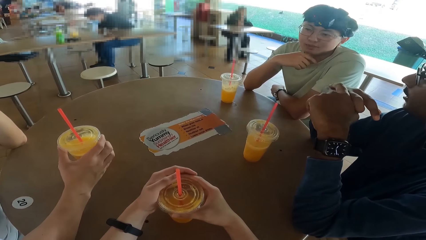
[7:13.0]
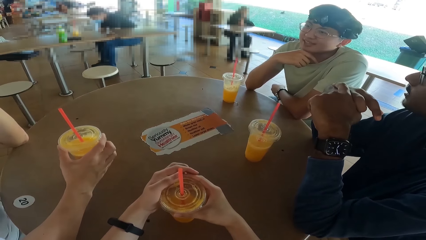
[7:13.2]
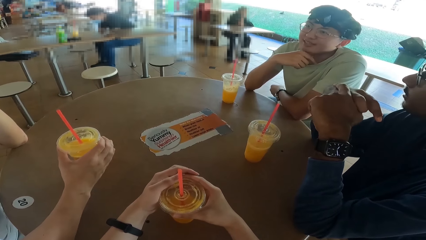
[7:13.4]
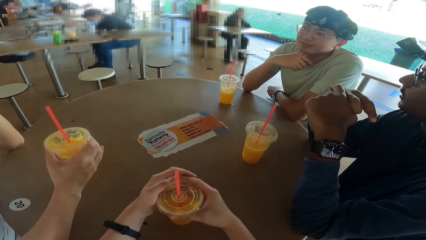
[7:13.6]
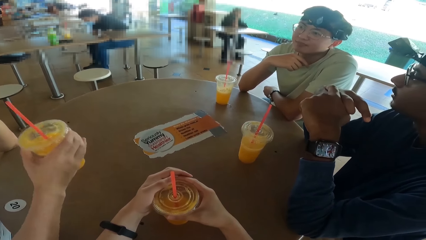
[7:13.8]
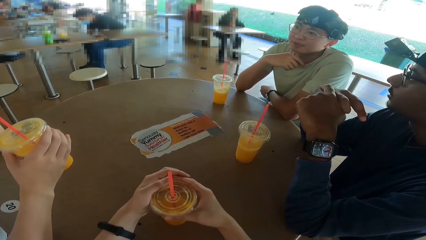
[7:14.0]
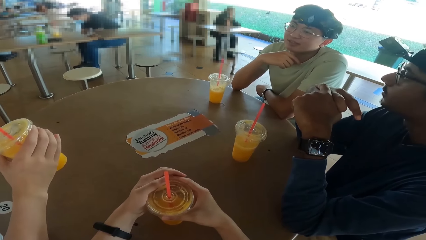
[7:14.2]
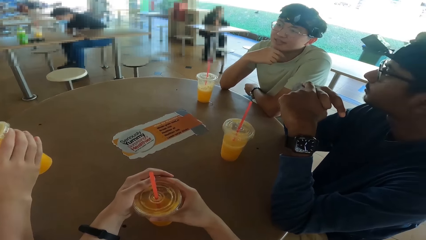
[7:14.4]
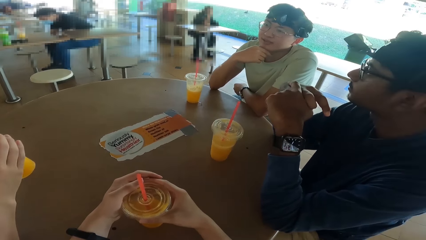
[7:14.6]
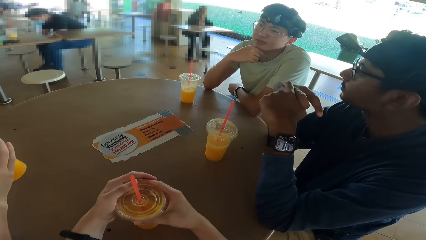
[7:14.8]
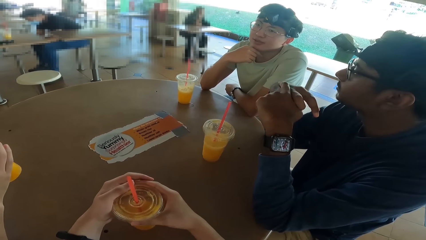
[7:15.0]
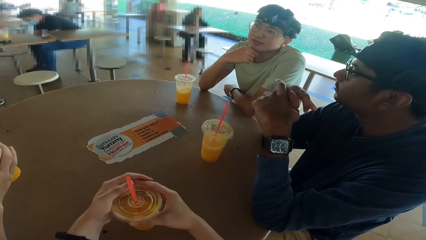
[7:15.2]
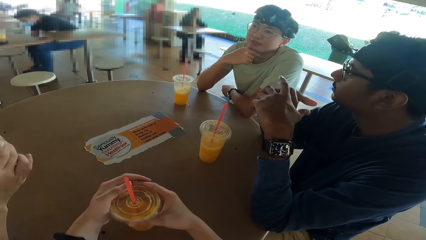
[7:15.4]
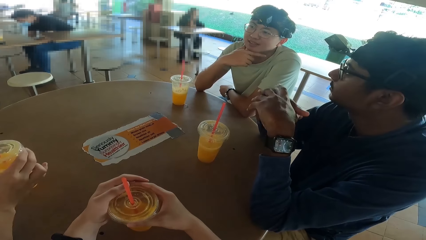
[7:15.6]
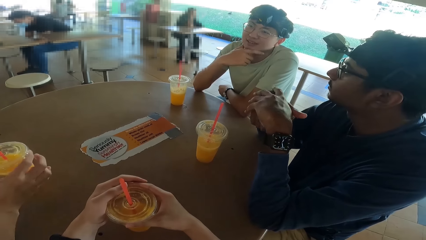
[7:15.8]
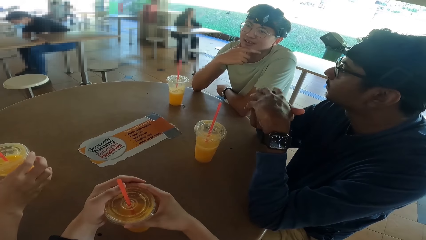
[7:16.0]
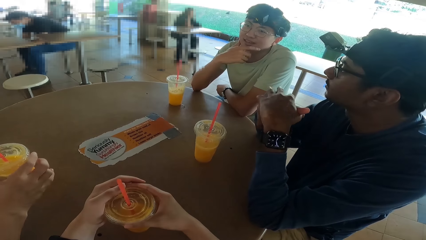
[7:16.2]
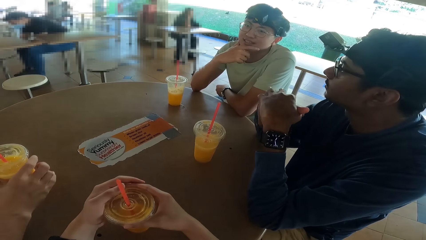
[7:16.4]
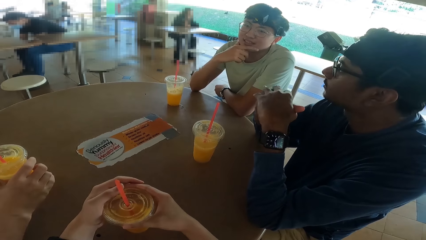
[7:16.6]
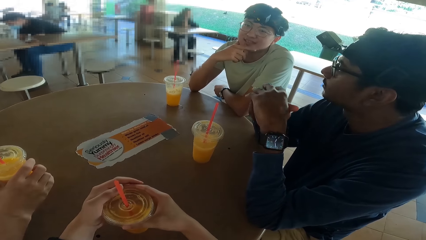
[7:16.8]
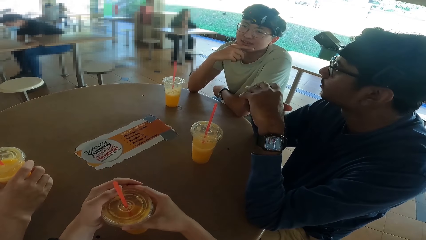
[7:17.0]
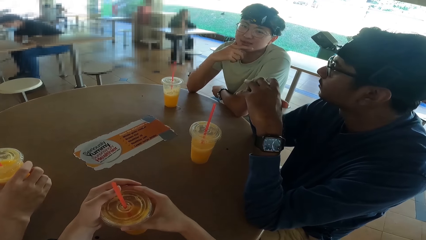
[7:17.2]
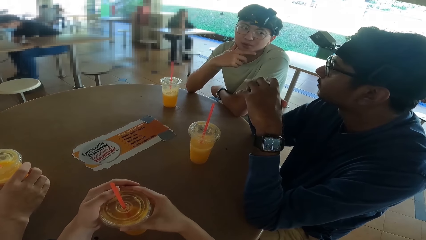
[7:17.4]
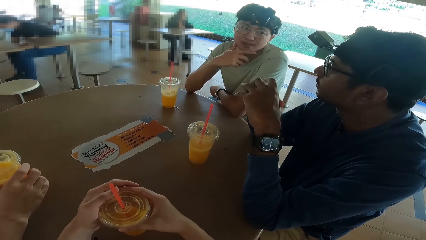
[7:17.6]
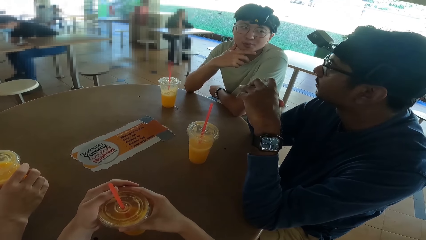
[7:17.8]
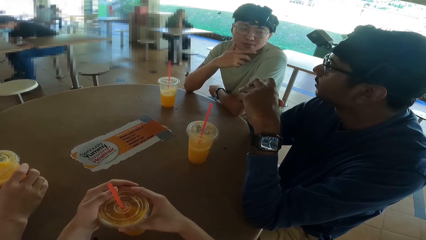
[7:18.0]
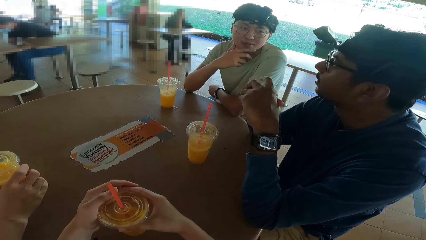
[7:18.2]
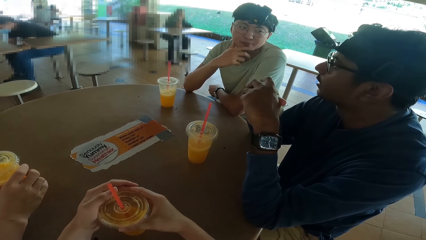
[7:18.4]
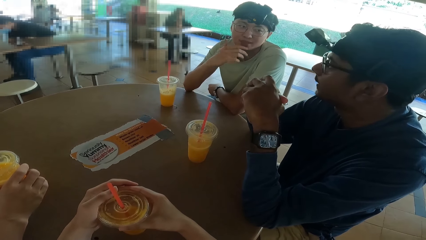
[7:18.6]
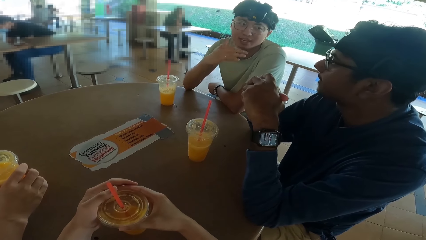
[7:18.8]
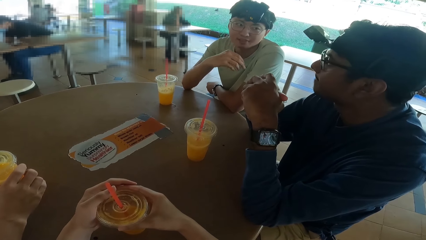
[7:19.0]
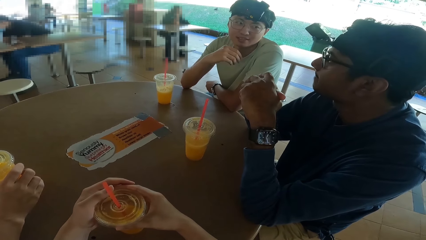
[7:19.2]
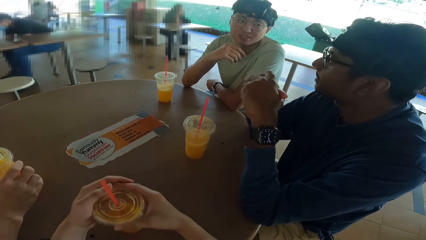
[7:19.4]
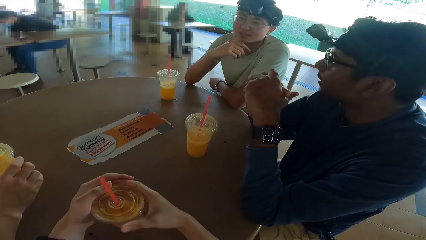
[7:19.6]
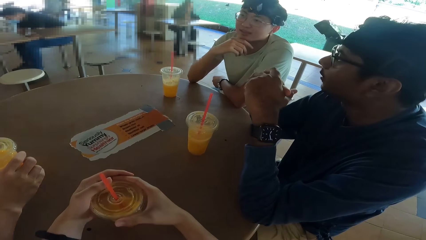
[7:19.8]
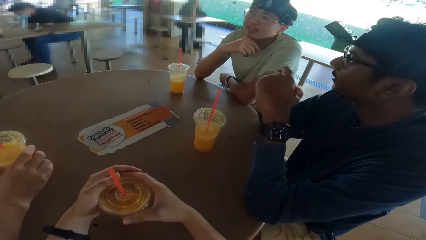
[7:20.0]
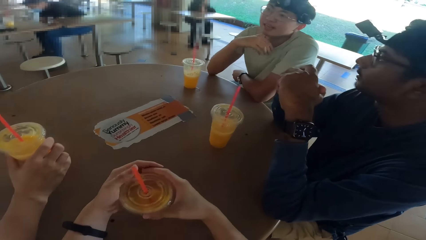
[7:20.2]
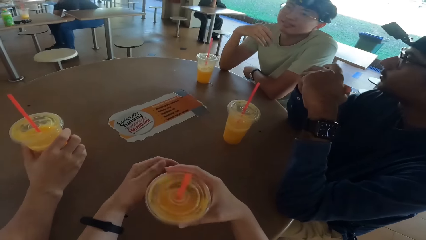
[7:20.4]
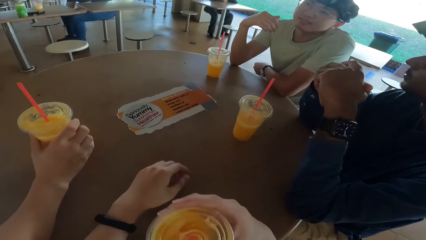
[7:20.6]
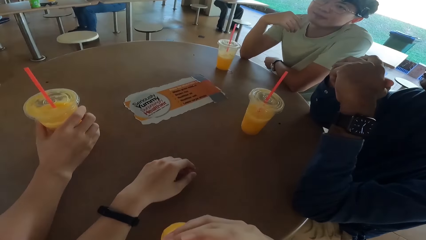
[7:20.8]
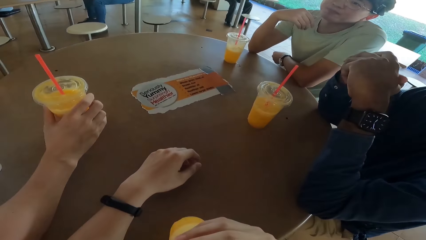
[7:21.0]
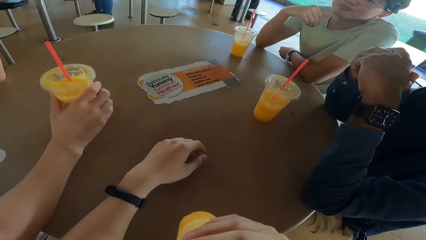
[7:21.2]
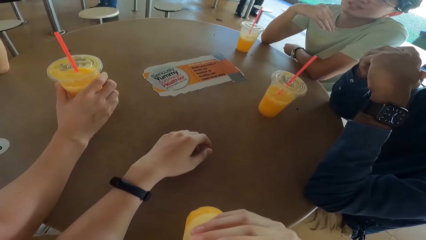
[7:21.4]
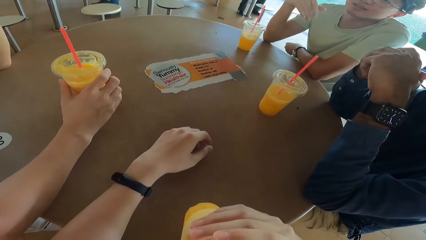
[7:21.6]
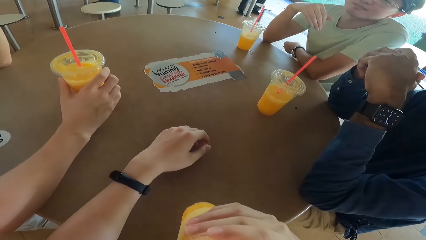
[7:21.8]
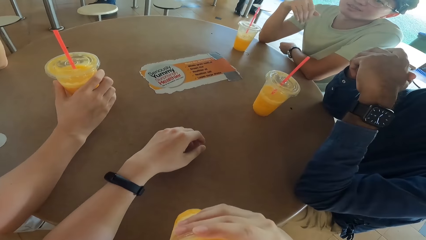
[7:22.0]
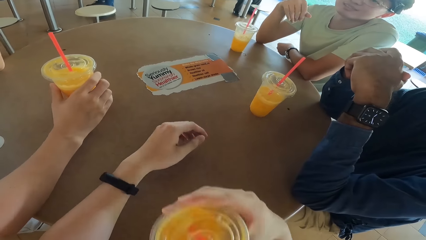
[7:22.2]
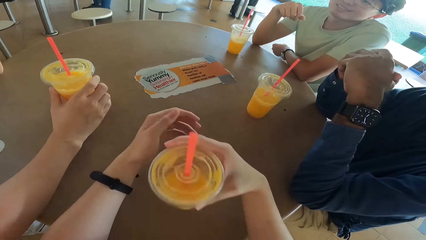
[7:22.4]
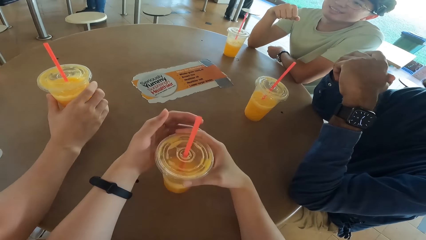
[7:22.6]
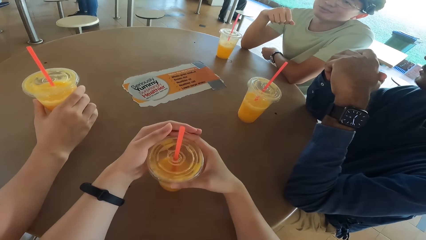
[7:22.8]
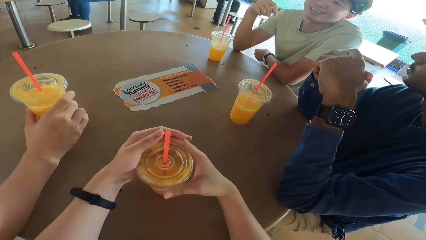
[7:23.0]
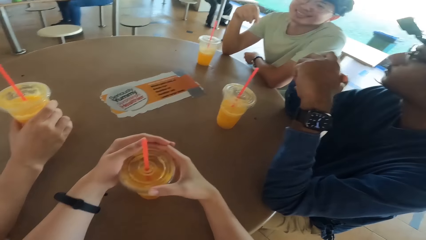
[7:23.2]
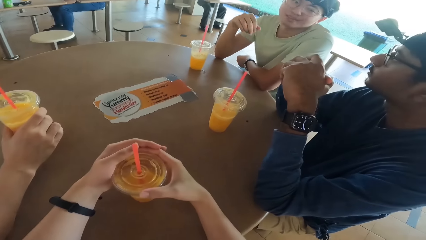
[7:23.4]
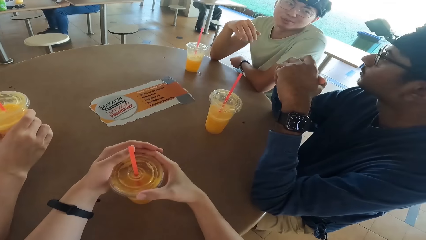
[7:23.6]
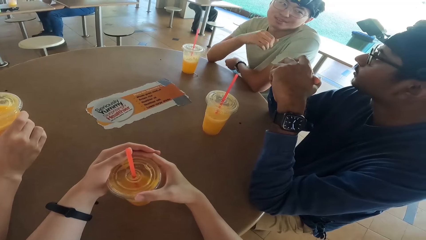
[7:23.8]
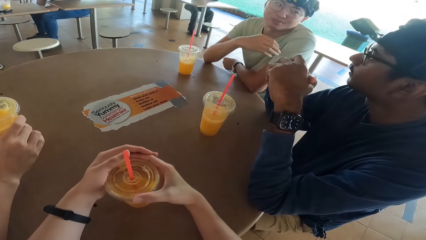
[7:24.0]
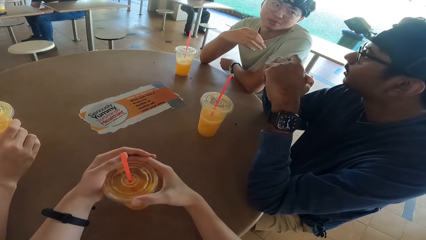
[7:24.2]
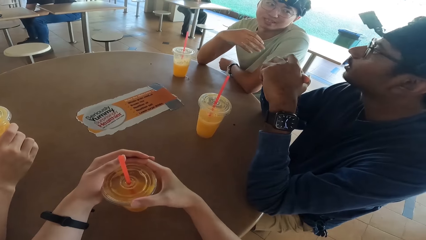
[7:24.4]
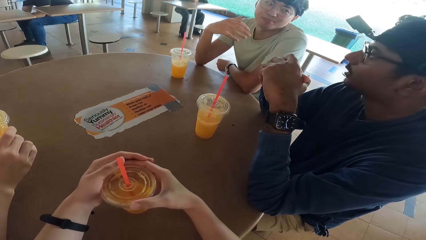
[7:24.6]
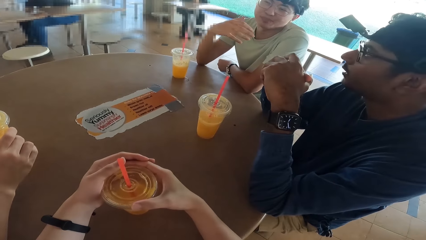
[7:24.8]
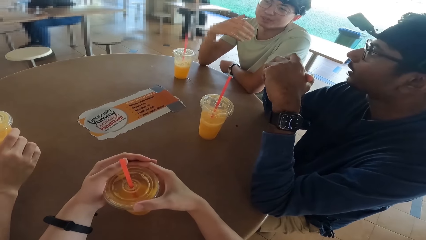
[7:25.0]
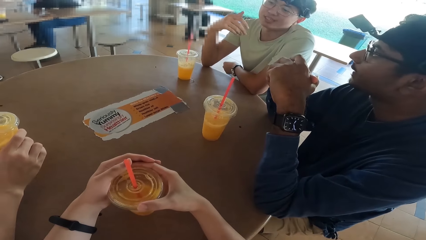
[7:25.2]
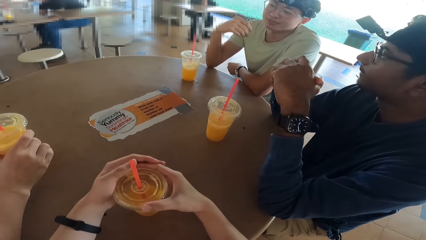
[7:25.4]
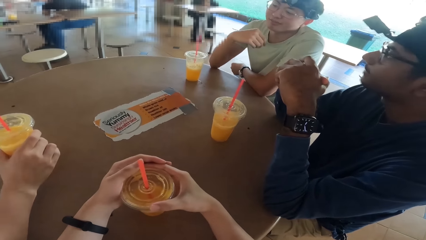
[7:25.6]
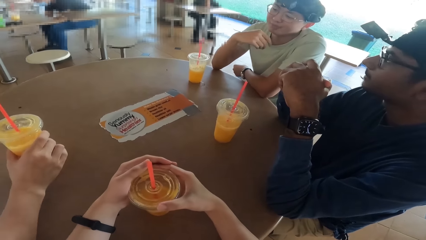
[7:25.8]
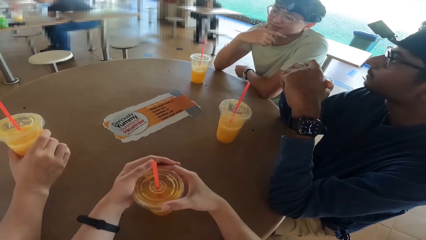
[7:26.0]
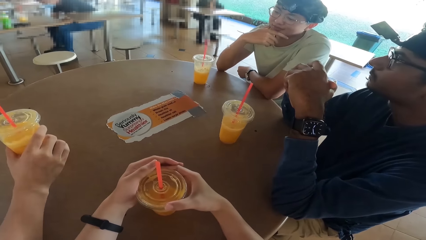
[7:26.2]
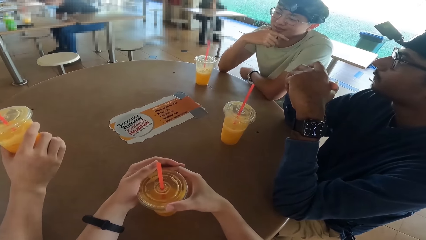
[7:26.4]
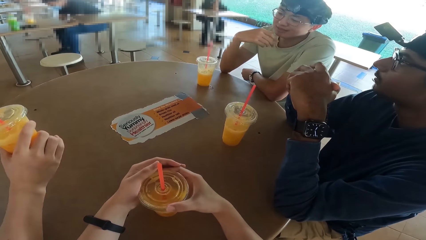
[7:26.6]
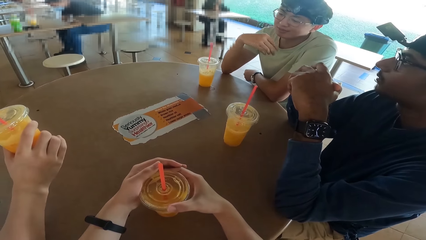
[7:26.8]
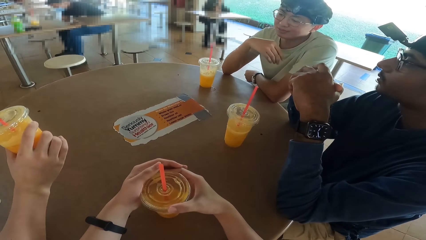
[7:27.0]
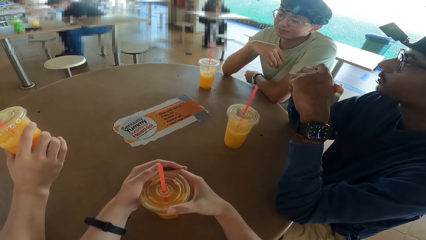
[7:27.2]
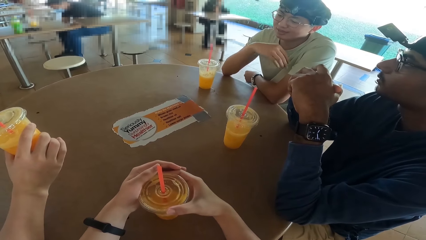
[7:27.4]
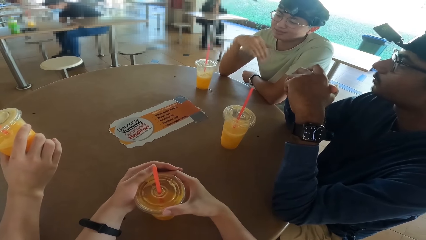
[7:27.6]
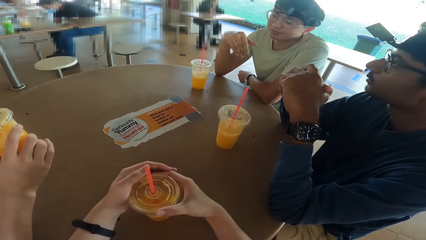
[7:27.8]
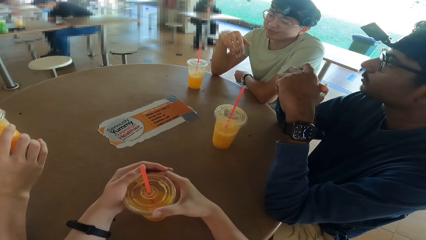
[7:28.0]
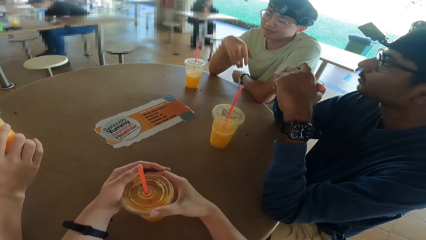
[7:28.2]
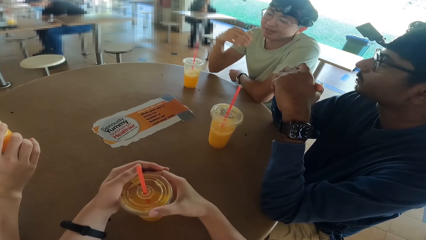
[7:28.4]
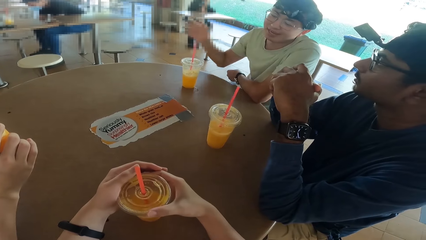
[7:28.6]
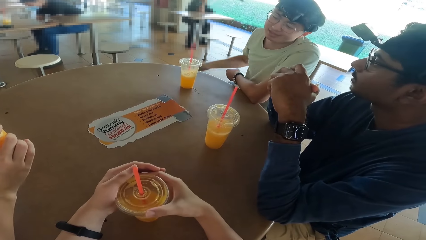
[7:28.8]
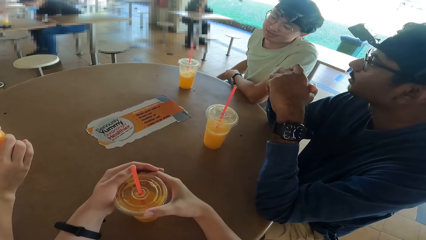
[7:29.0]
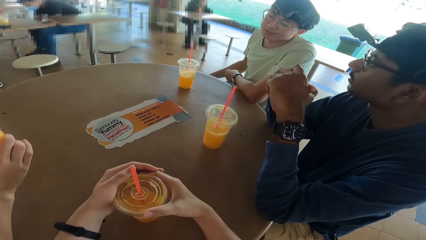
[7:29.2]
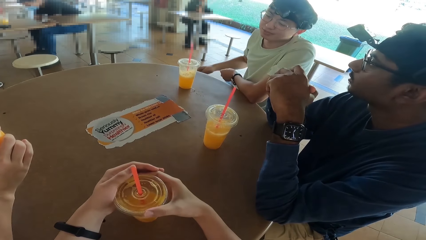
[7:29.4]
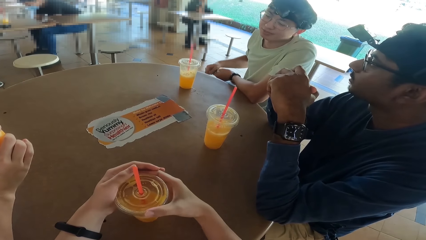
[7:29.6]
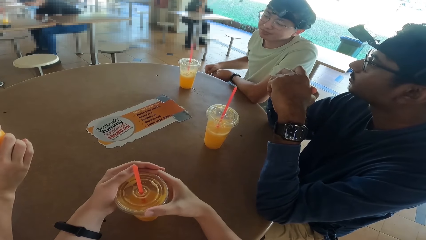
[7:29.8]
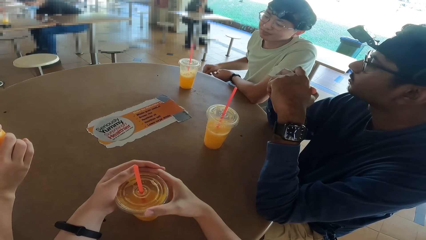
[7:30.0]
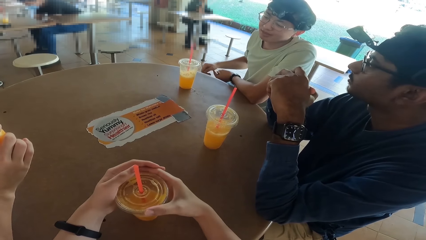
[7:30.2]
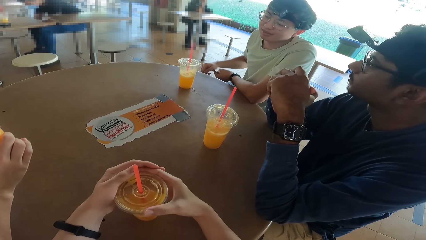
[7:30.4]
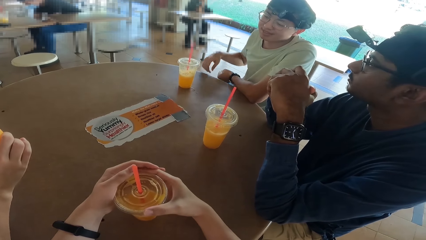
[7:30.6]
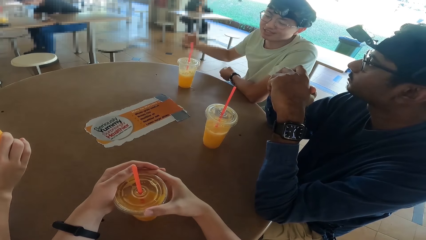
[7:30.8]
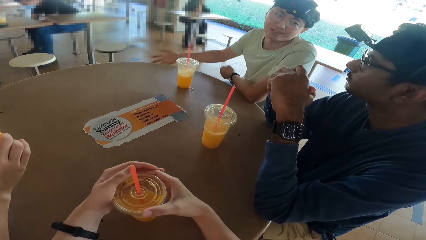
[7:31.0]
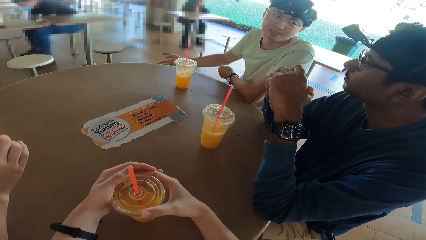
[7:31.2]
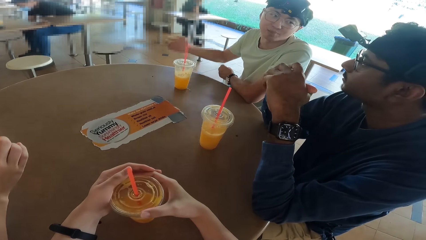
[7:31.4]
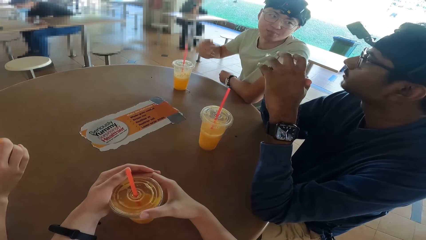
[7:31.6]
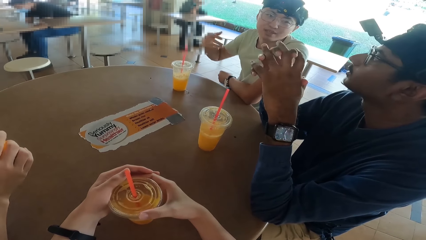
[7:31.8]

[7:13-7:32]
A person takes a juice. A man drinks. Another man converses. The camera wearer takes a juice. They drink. A third man nods his head. The person takes a juice.
